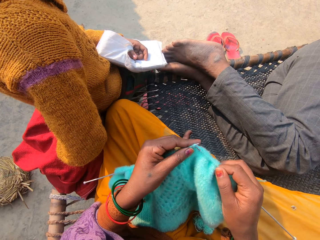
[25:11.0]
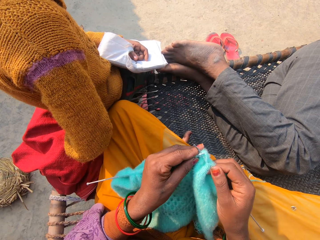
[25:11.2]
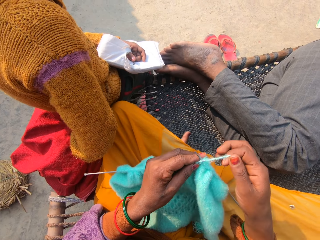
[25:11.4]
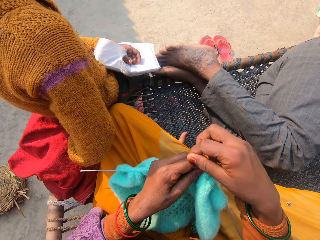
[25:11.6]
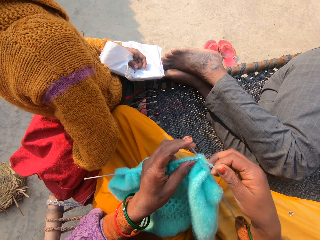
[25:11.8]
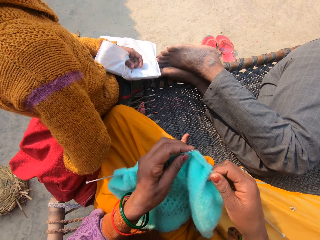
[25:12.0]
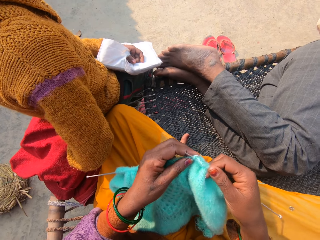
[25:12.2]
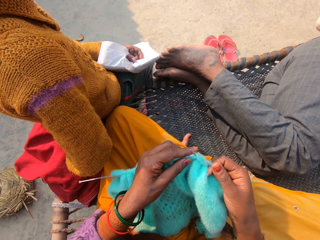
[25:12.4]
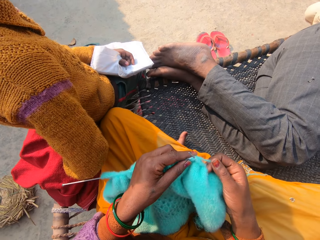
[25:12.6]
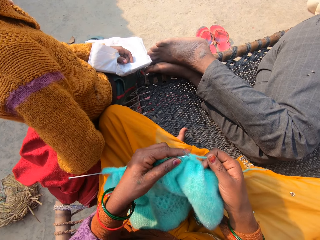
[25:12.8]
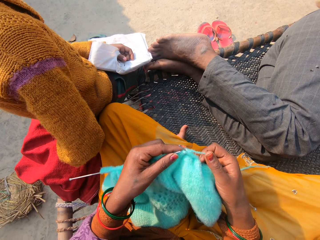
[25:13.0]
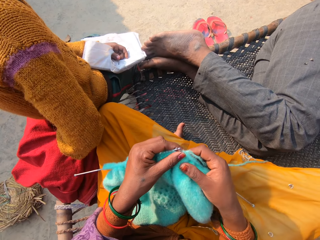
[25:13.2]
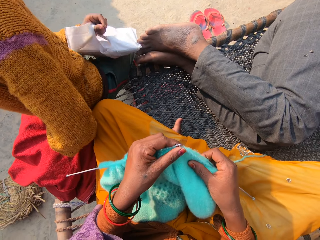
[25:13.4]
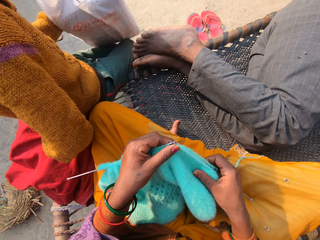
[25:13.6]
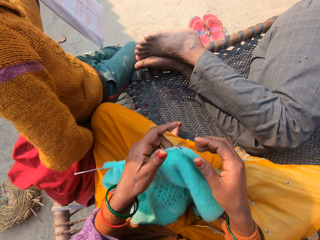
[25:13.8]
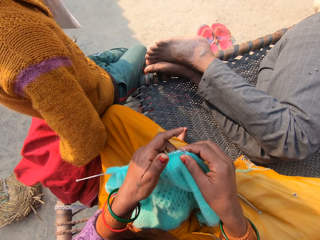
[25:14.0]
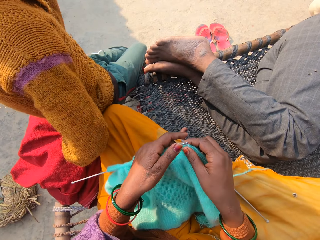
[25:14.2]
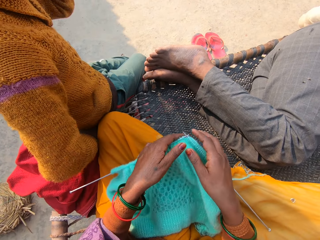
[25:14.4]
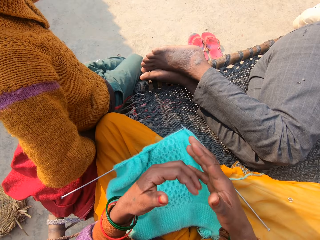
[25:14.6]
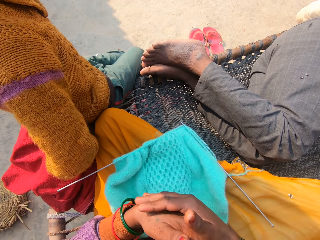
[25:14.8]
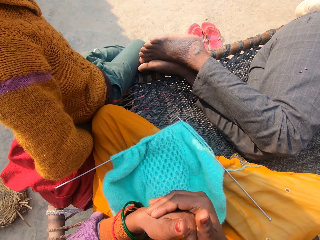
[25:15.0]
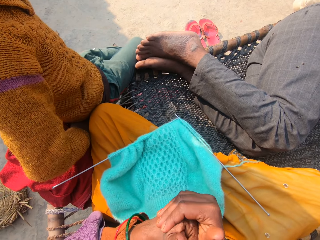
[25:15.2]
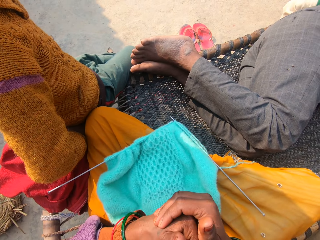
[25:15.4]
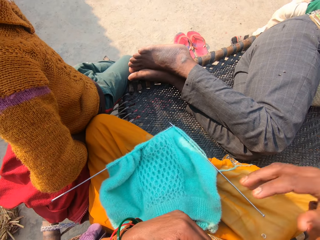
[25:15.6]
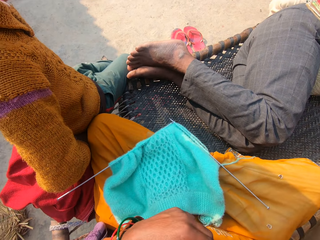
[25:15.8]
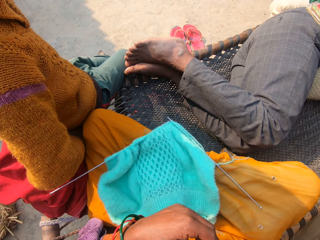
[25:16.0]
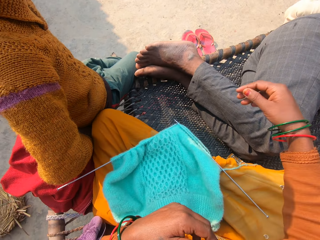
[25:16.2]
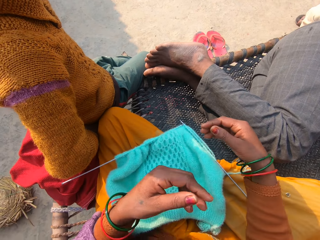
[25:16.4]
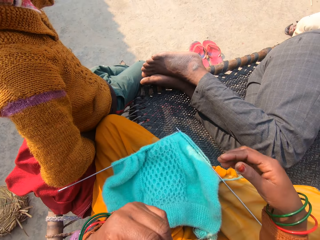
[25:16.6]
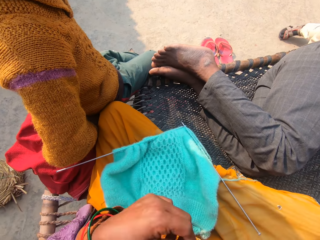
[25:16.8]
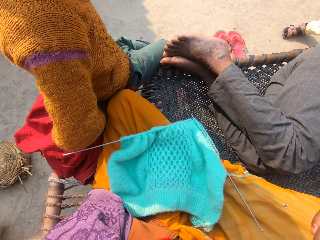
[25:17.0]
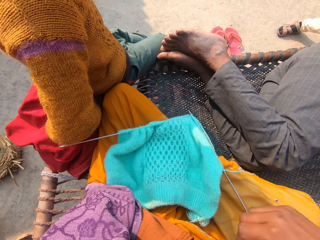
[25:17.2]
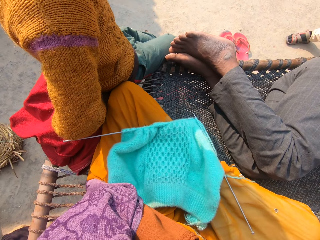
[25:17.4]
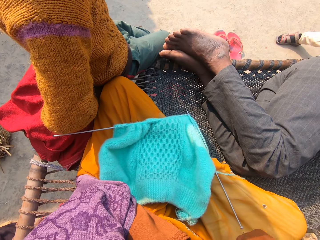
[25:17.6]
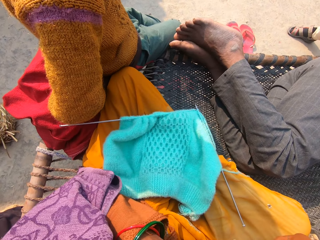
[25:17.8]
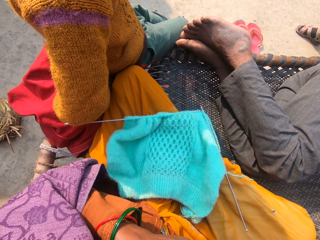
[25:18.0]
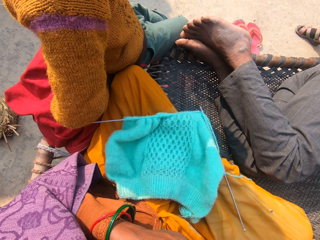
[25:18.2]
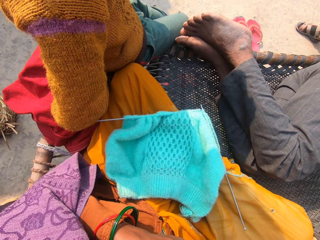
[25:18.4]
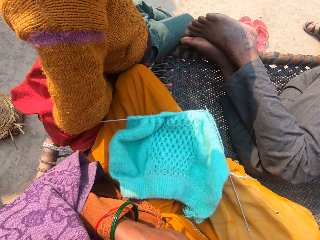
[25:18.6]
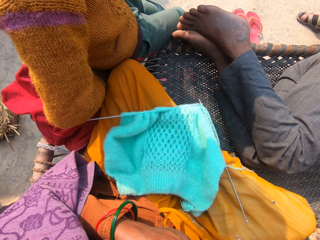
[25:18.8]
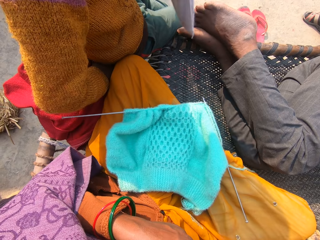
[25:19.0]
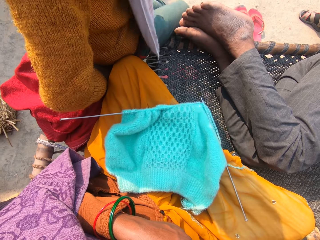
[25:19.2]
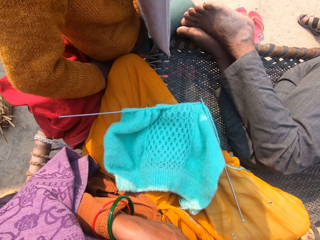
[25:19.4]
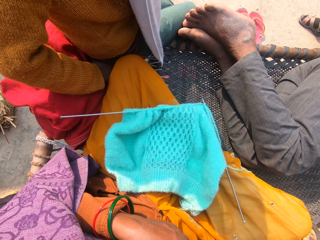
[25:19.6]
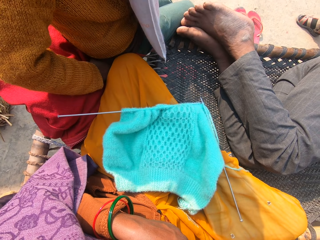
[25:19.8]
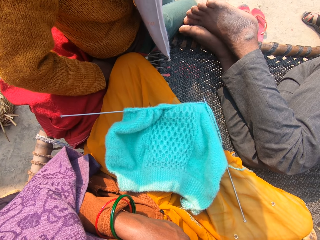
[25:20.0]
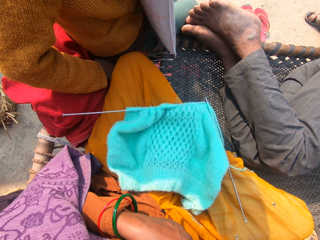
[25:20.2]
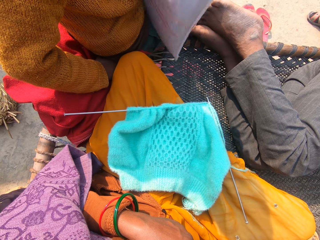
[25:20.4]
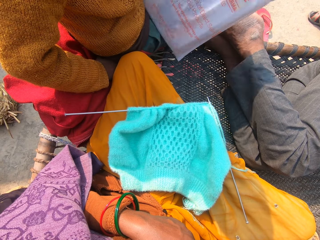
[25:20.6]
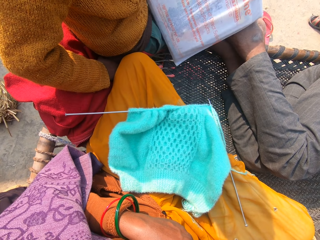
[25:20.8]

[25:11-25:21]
The camera wearer straightens the fabric. She drops the shawl on her legs. She joins her hands. She cracks her knuckles. A person sits in the woven bench. The camera wearer raises her hand. She scratches her right arm with her left hand.

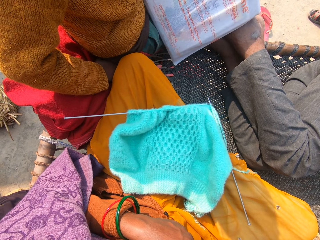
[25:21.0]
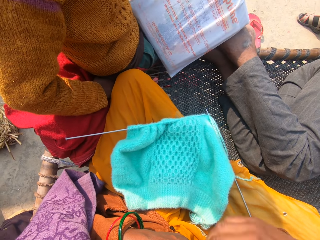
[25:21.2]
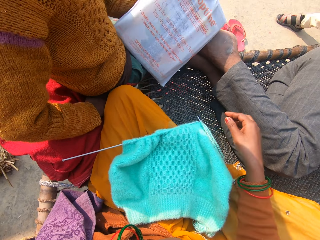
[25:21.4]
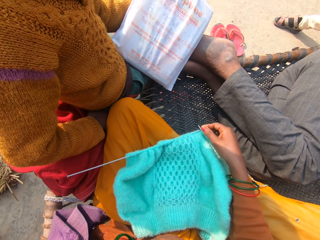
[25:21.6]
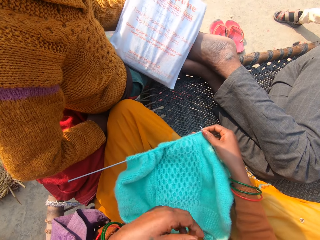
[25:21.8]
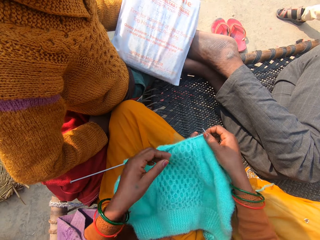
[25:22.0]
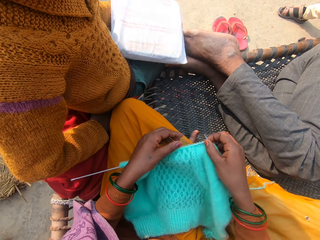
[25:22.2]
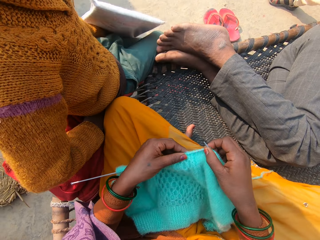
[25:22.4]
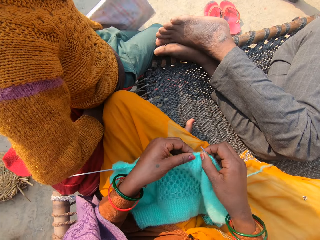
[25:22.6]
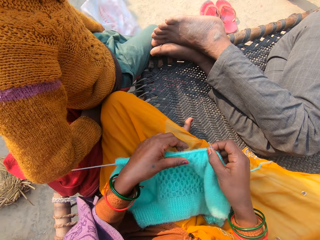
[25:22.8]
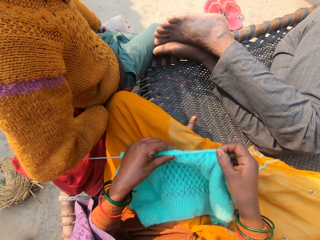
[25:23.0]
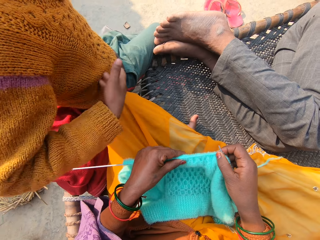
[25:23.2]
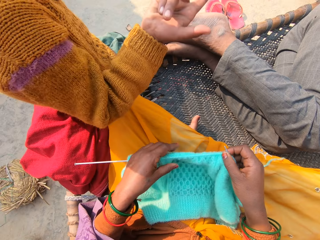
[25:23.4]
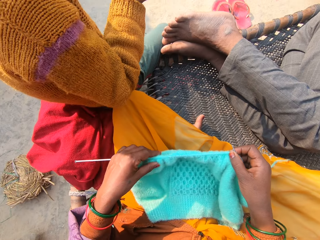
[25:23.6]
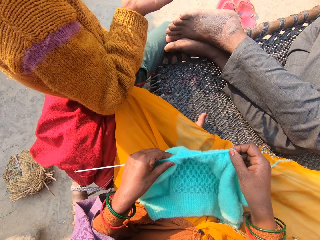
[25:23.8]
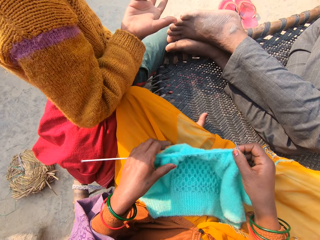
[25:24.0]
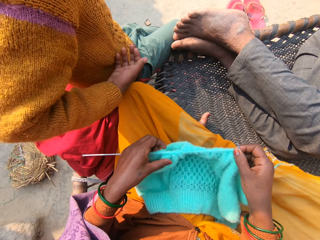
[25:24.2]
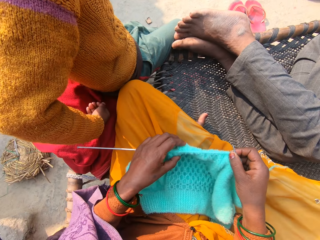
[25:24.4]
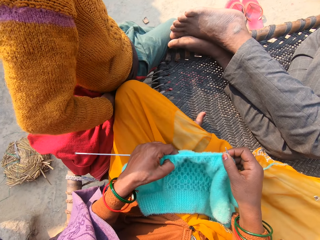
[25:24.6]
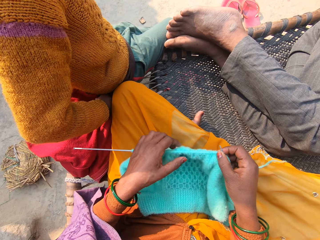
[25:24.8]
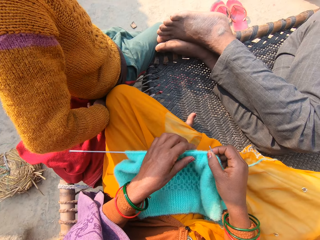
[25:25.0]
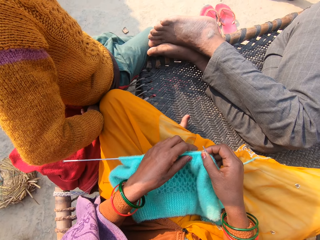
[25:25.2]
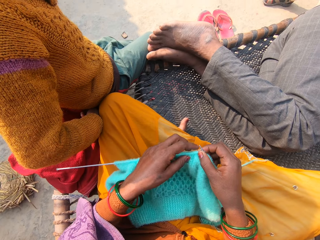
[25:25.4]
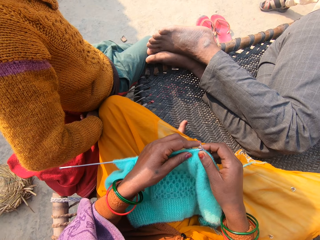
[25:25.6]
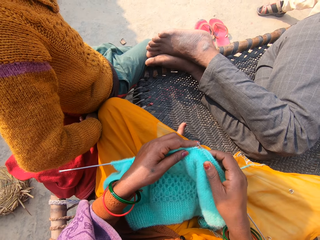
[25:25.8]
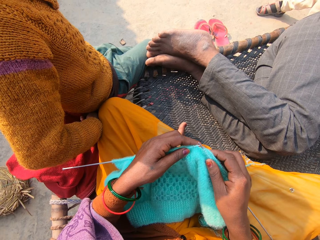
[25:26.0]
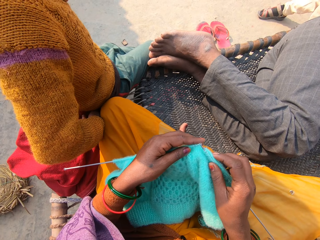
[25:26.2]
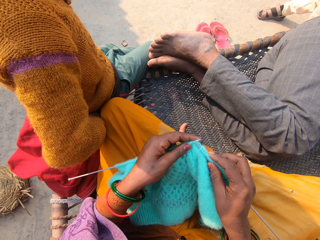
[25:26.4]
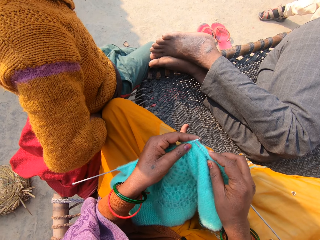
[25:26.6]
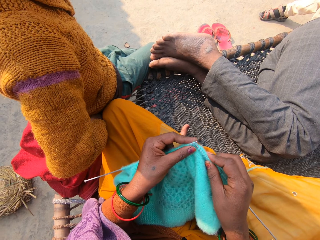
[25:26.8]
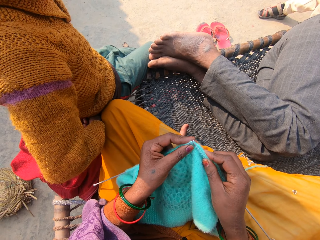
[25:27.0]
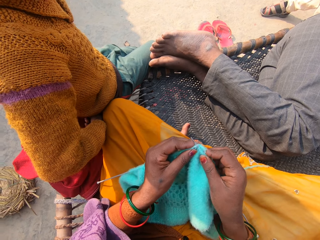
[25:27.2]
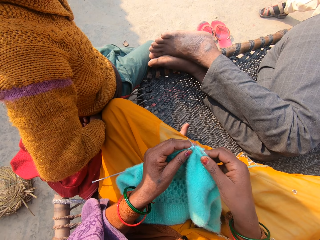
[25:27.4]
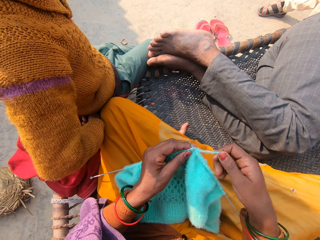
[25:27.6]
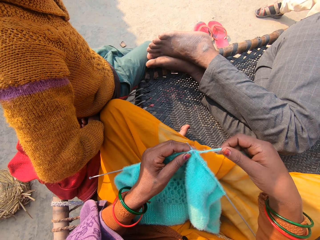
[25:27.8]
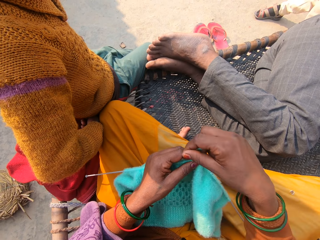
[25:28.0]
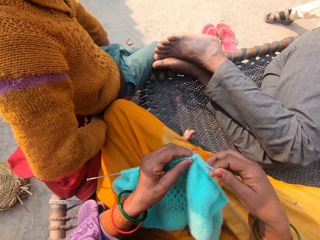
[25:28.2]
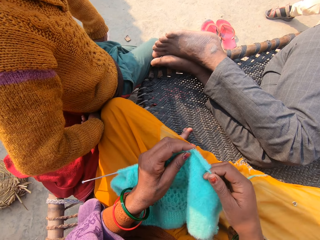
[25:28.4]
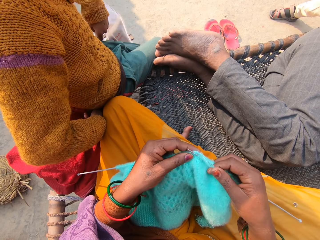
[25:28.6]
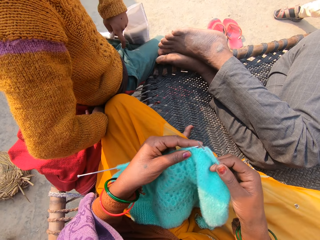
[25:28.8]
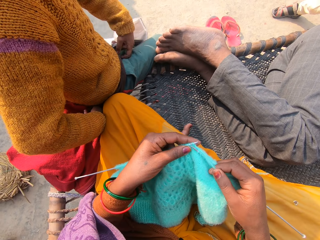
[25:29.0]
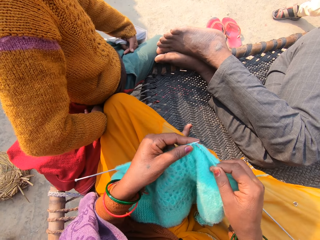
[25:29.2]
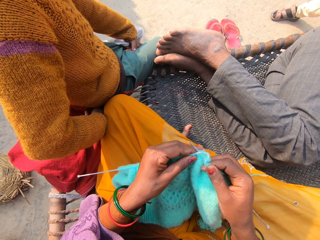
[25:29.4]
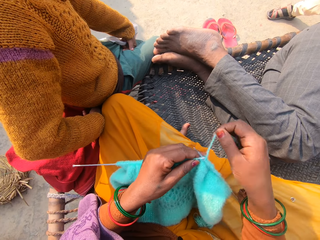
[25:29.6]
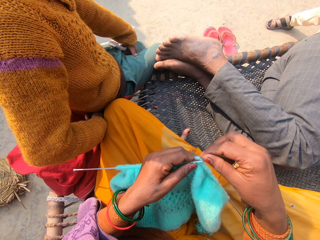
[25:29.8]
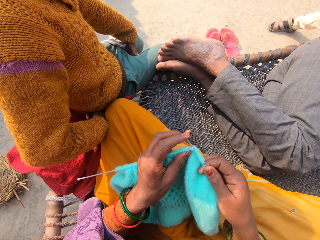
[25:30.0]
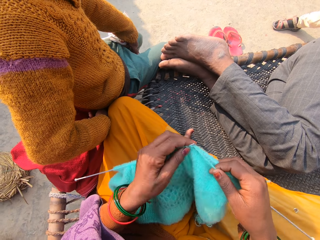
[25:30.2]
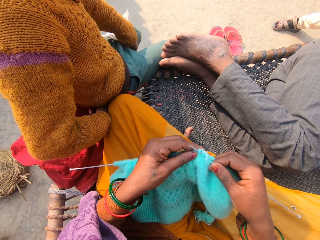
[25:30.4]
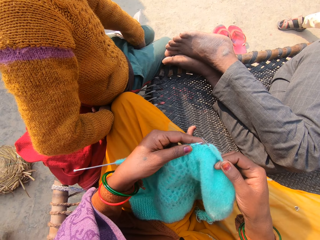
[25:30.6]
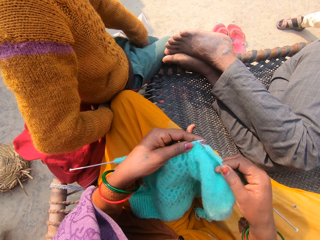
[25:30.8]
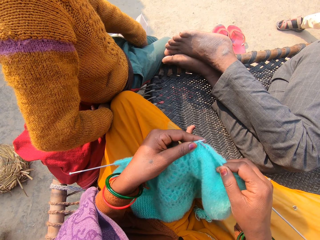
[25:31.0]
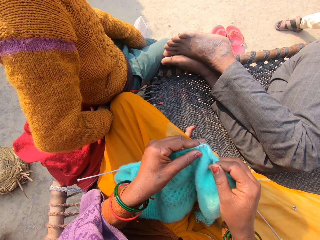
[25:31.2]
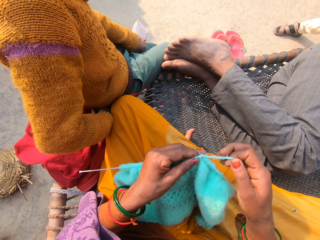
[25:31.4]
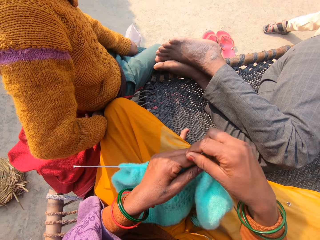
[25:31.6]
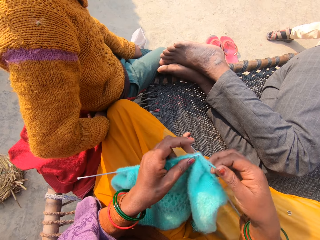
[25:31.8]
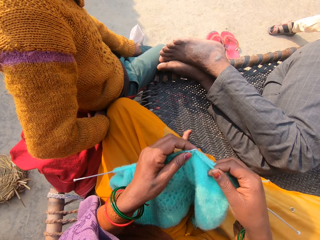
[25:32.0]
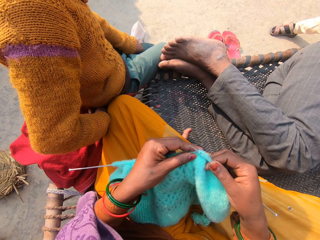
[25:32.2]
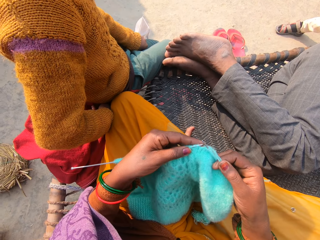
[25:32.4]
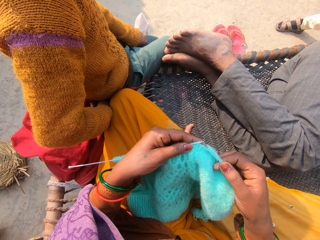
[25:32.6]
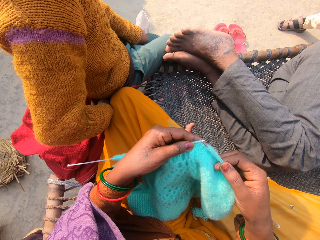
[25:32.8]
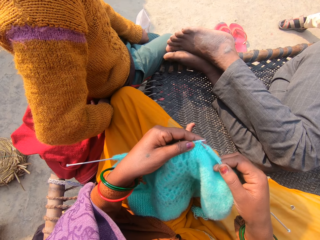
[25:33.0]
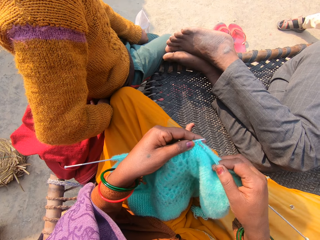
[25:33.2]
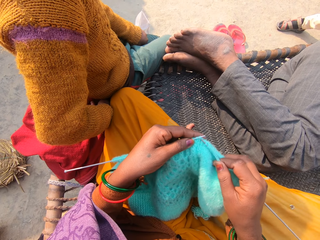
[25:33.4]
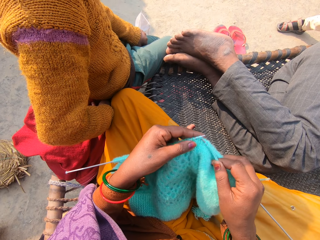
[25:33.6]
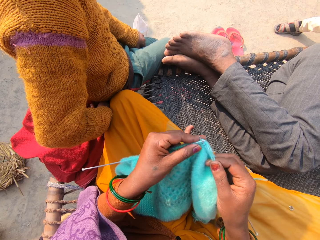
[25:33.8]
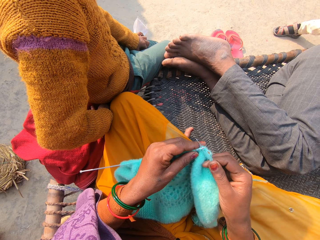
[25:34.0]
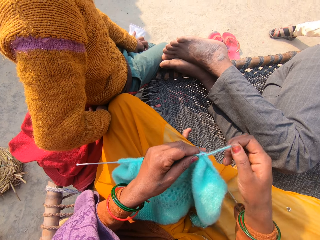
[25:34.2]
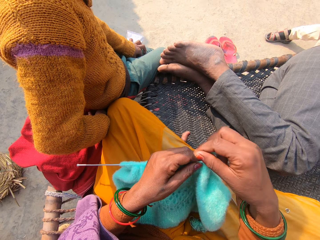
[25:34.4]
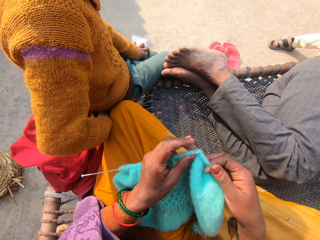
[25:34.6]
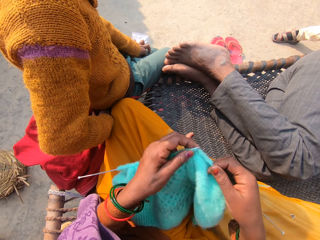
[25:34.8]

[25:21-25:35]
The camera wearer picks up the fabric and adjusts the fabric. A person spreads one hand. The camera wearer knits the shawl.
